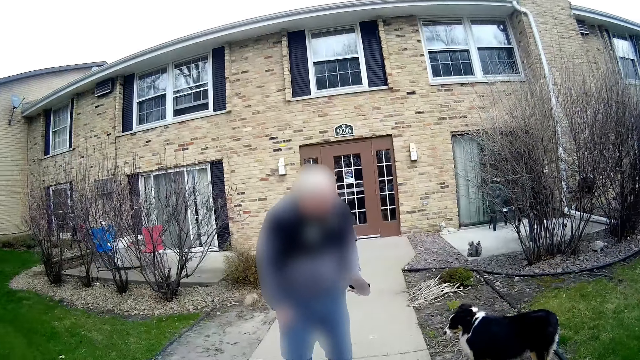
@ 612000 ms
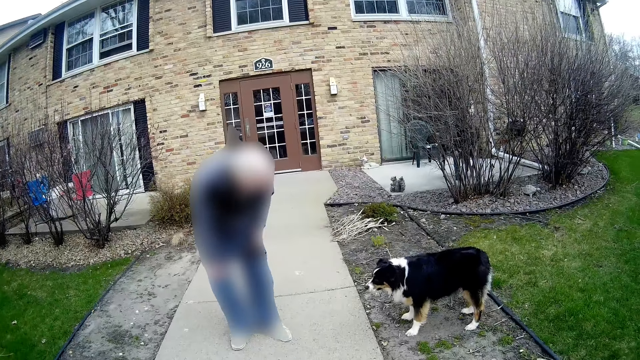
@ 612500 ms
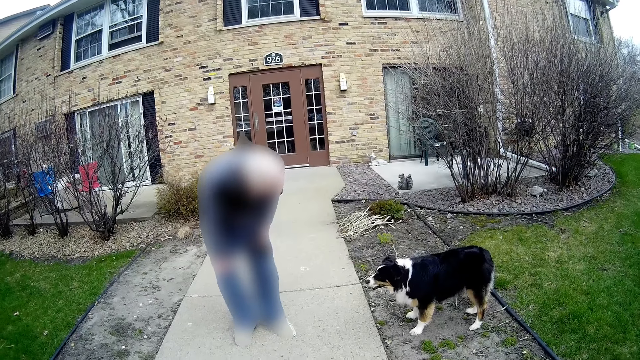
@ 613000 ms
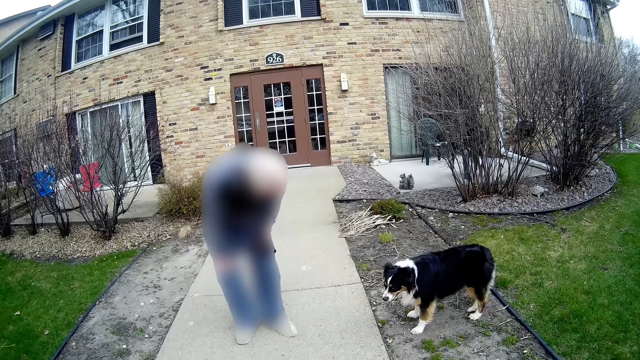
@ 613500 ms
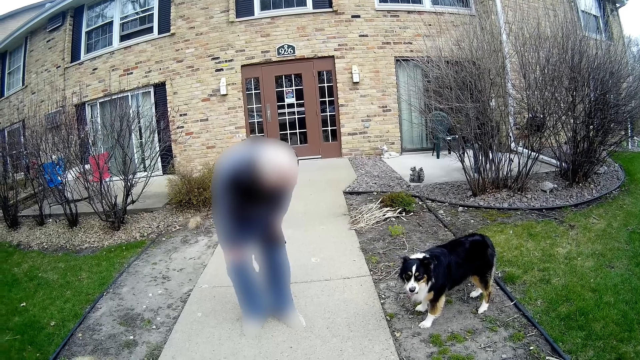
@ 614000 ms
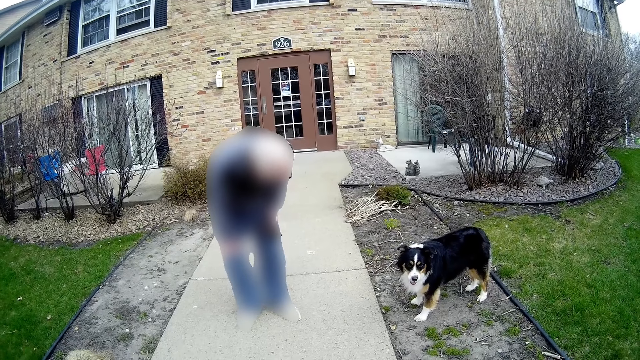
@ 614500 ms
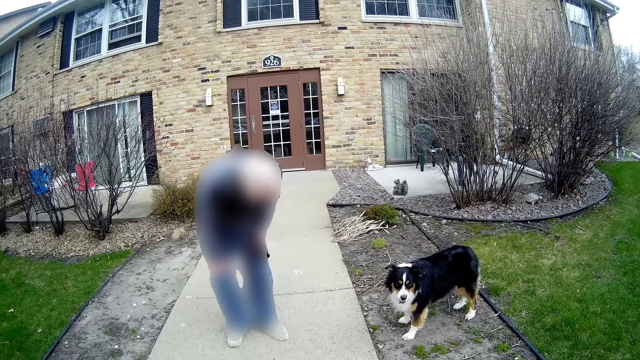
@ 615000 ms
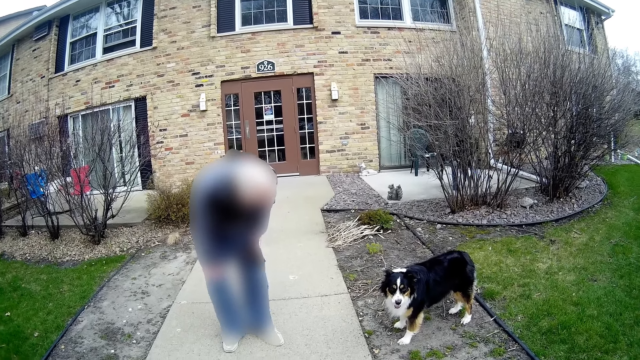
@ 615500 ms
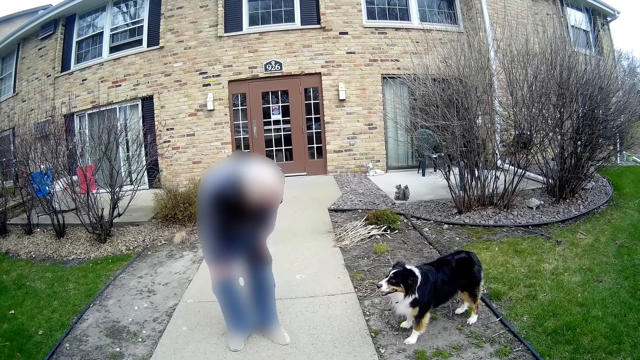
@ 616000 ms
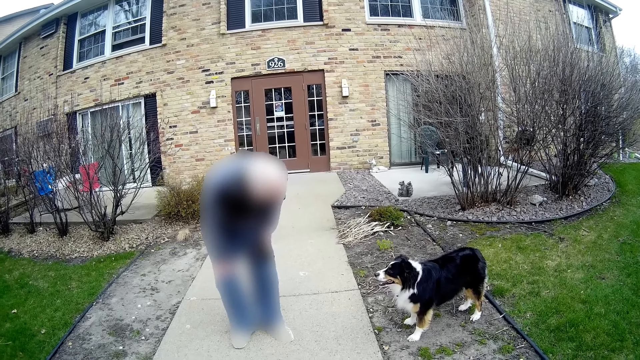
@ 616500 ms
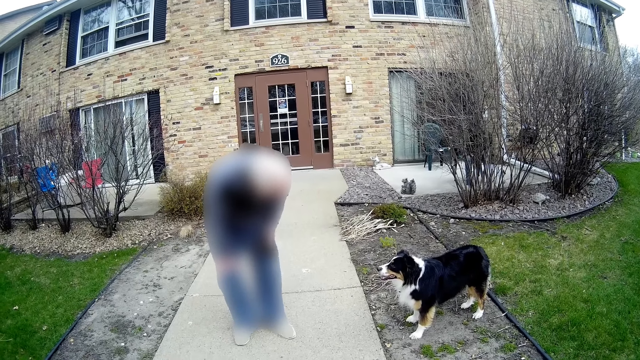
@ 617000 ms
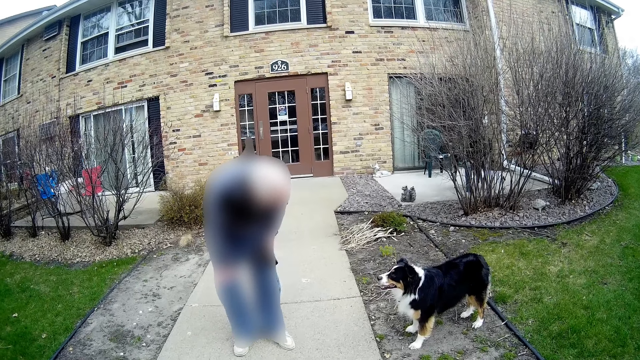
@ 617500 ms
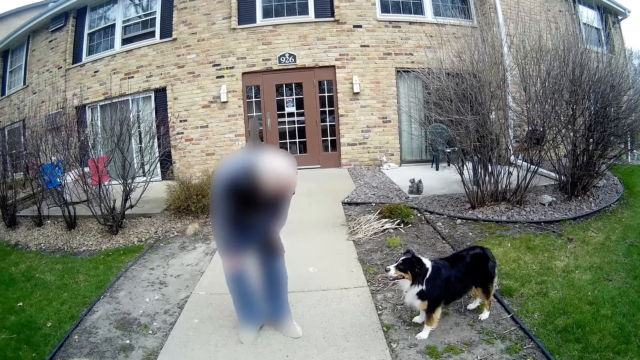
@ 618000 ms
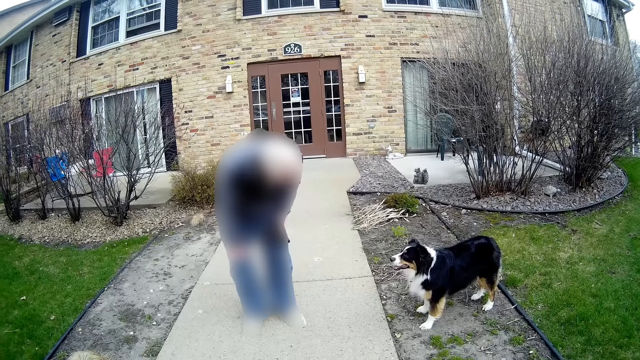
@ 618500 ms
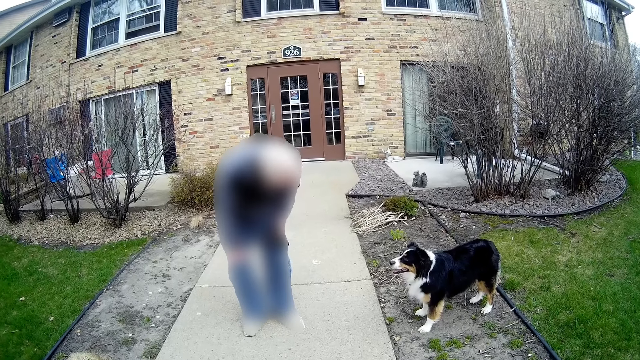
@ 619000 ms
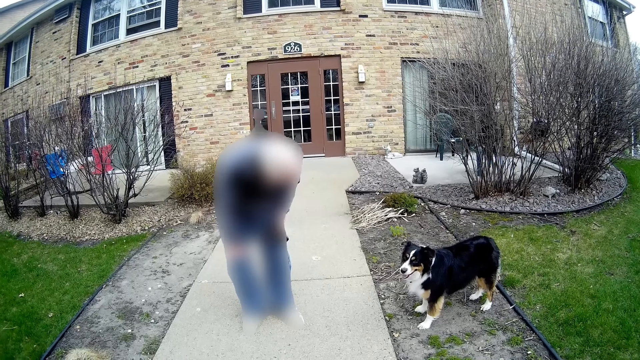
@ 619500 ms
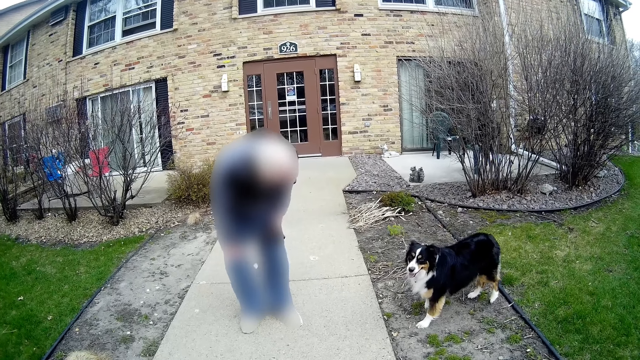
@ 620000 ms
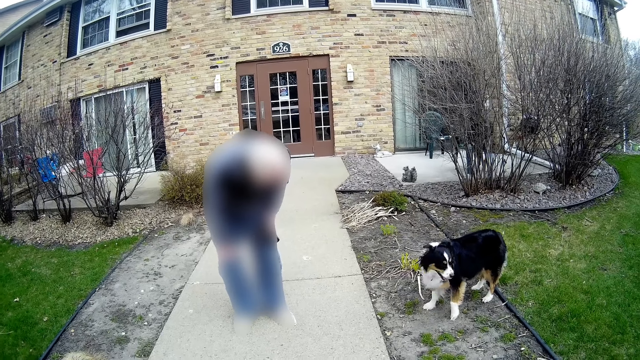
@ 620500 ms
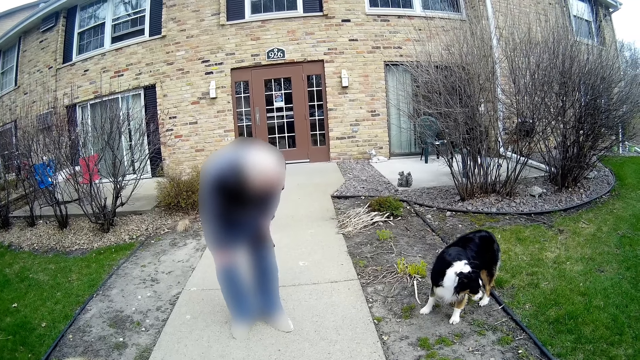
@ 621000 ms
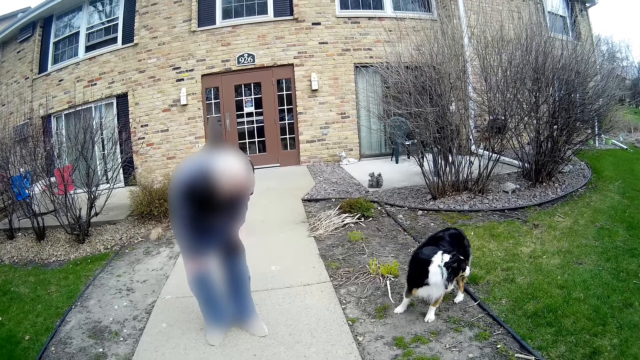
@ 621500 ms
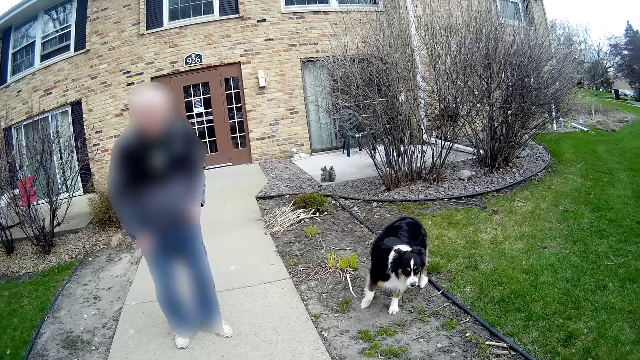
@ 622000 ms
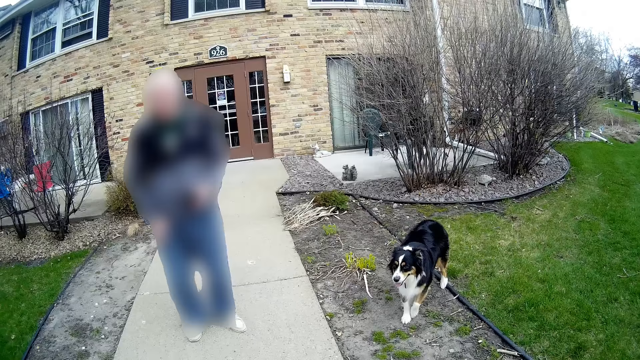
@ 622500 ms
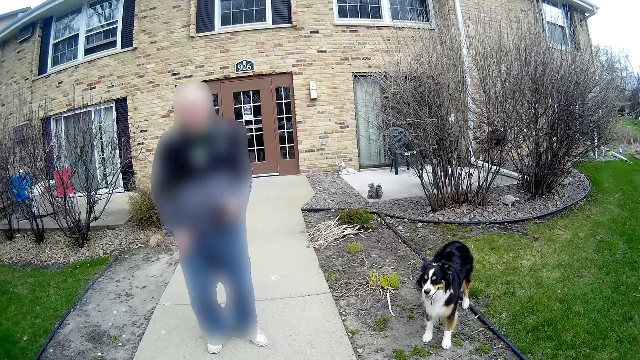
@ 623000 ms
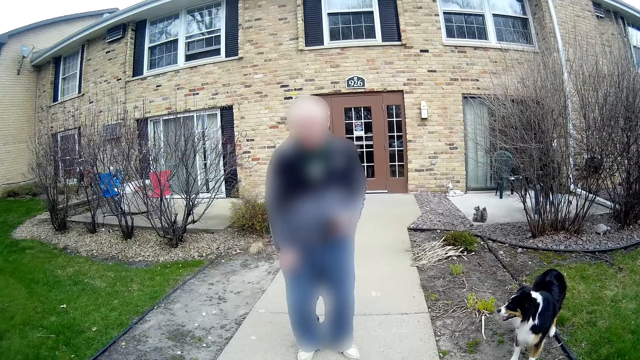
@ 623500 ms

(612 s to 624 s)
The camera wearer interacts with the man.

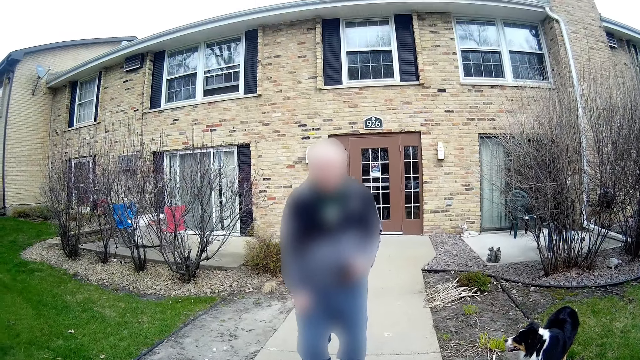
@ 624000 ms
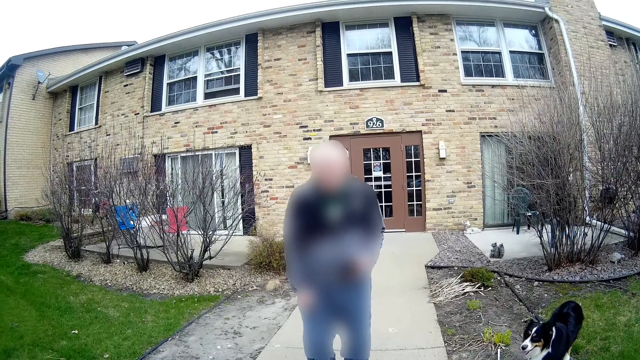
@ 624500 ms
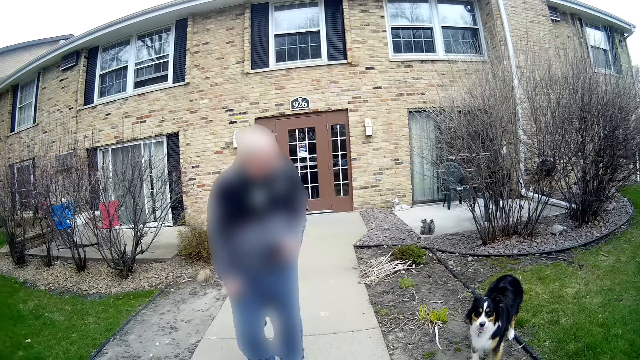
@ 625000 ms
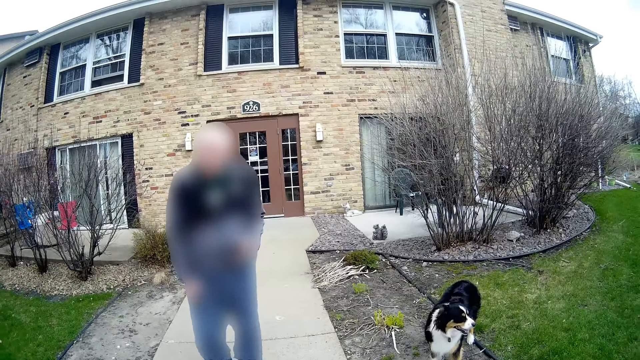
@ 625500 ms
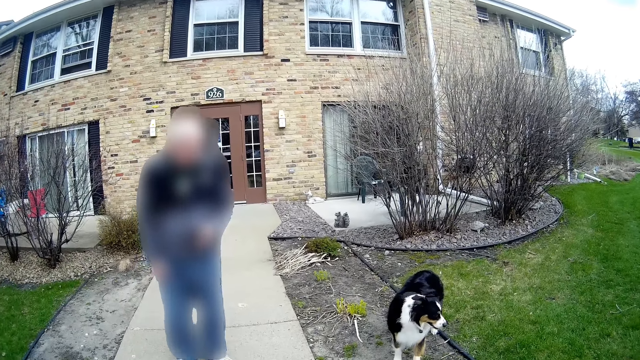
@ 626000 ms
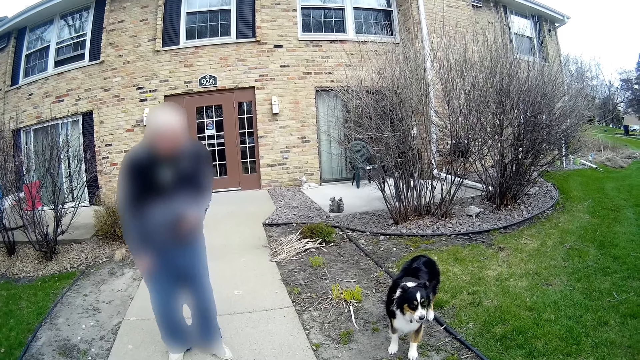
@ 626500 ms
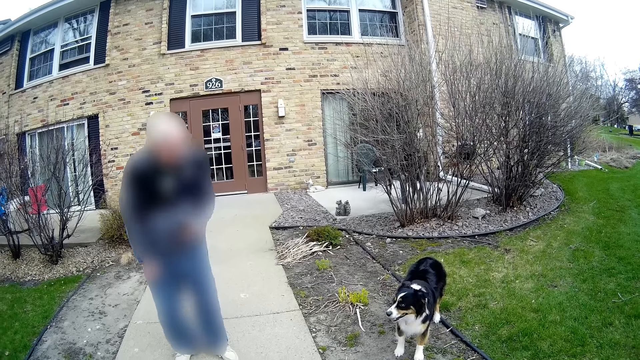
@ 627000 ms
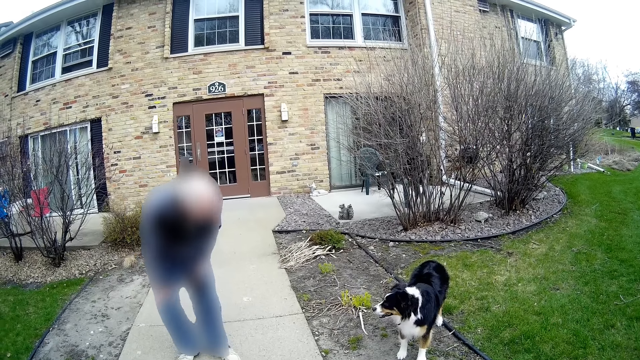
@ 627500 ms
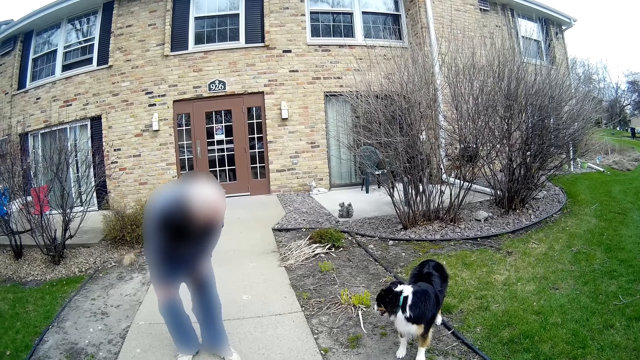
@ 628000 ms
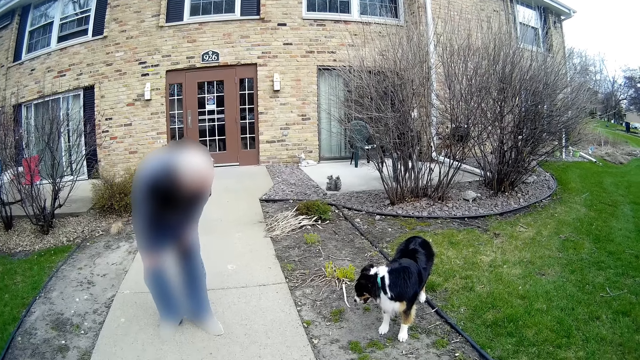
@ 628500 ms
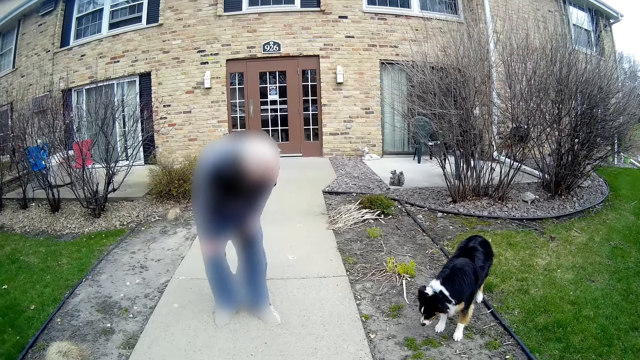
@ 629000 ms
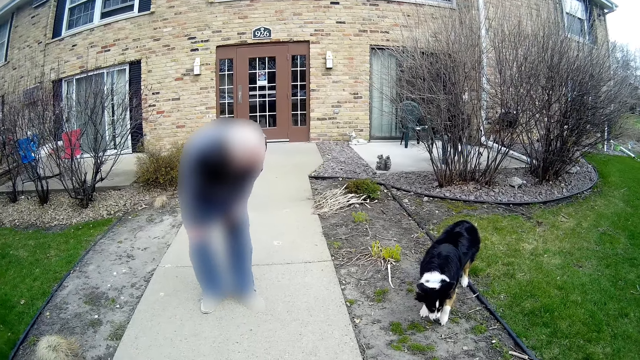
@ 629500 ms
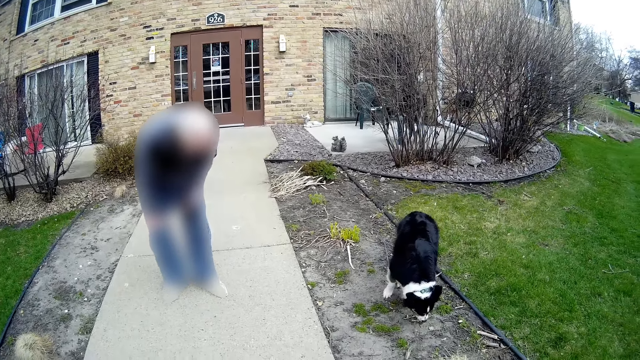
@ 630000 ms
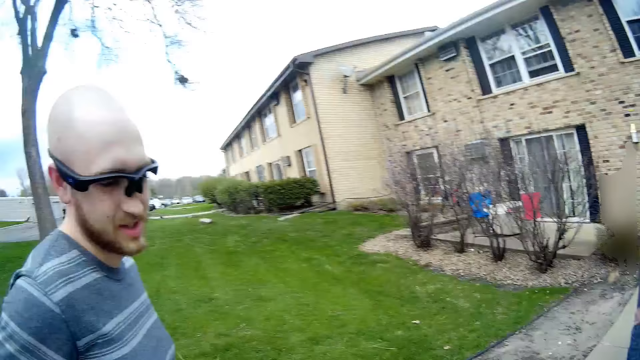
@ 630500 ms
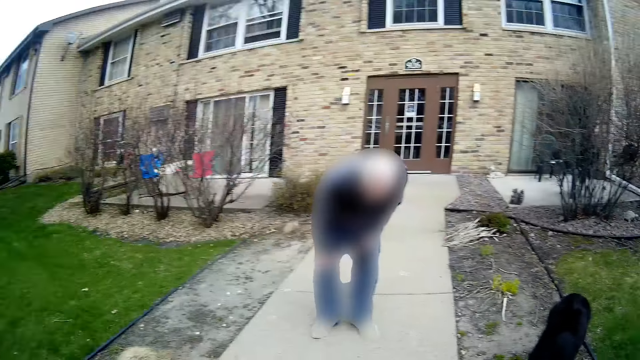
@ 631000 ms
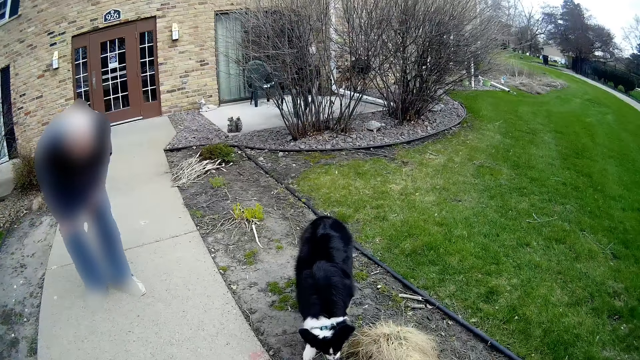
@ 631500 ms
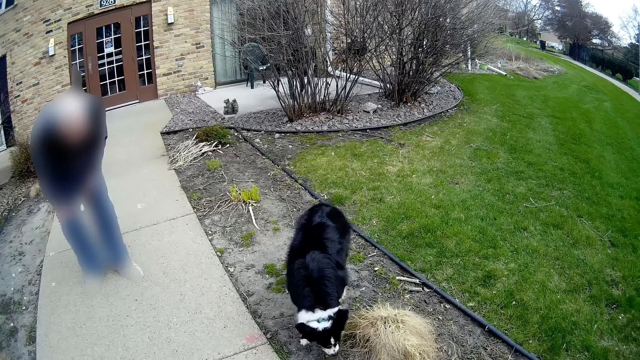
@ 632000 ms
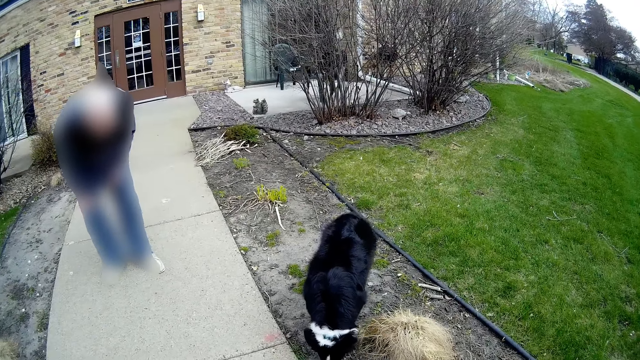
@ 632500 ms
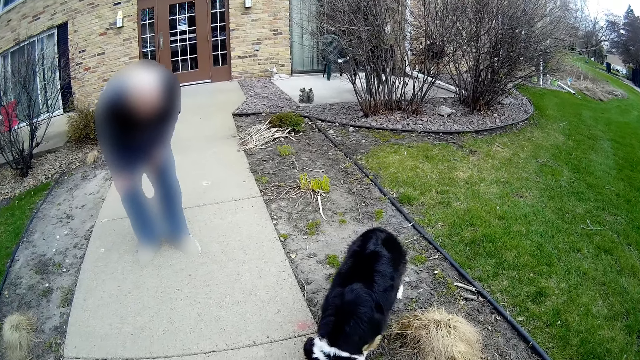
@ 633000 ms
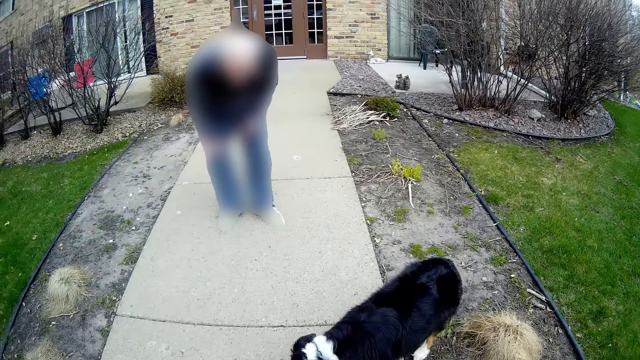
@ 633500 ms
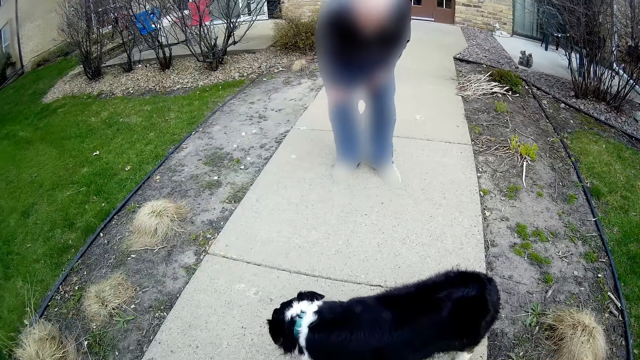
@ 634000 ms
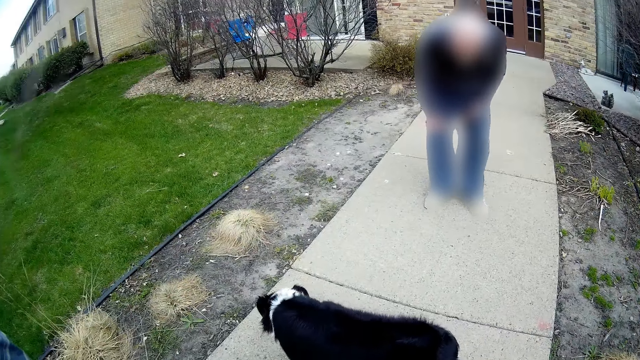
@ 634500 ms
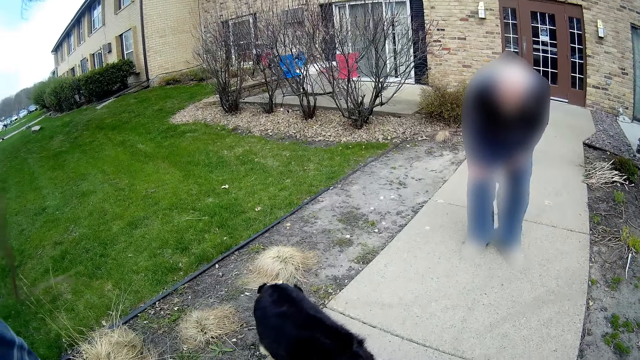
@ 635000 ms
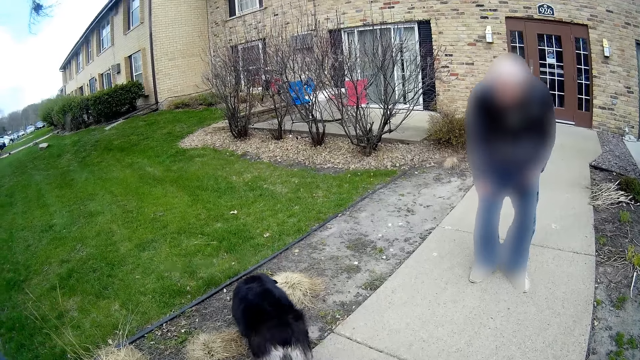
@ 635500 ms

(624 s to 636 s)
The man interacts with the dog.
